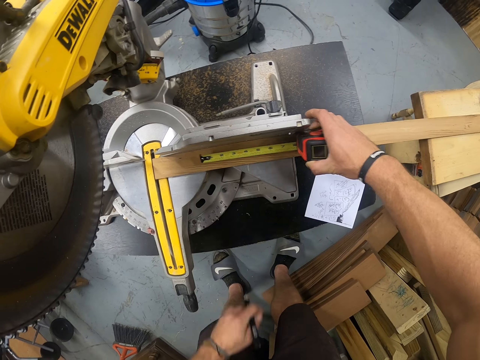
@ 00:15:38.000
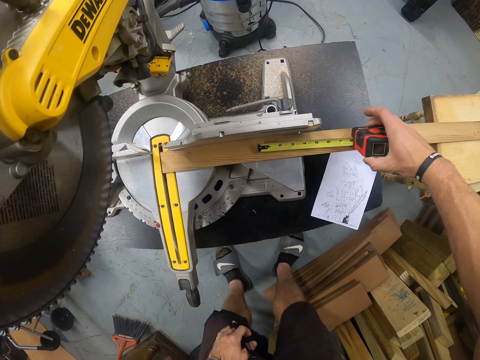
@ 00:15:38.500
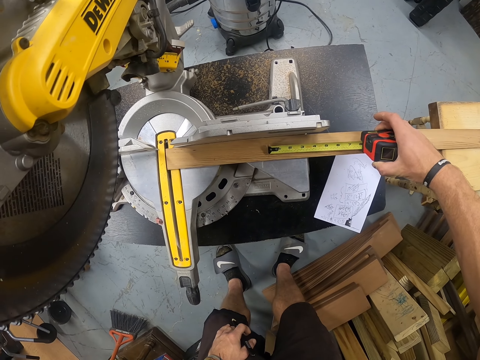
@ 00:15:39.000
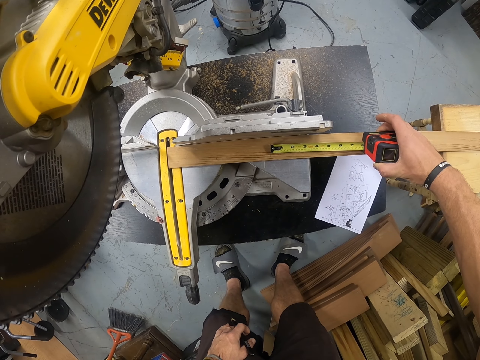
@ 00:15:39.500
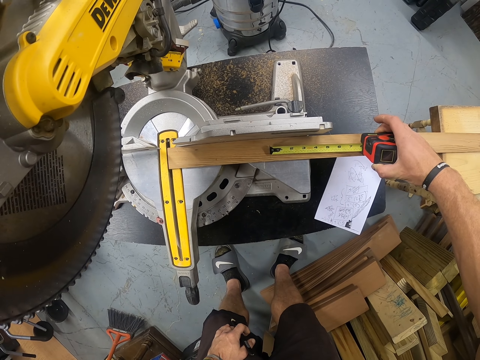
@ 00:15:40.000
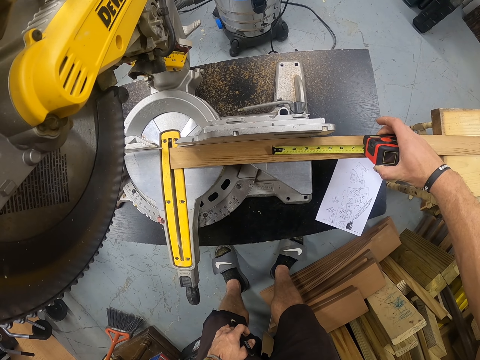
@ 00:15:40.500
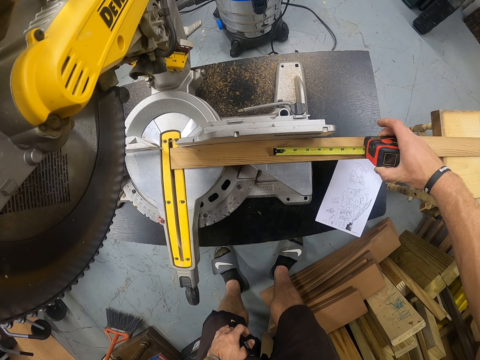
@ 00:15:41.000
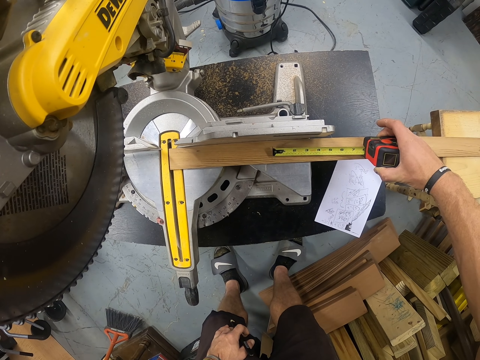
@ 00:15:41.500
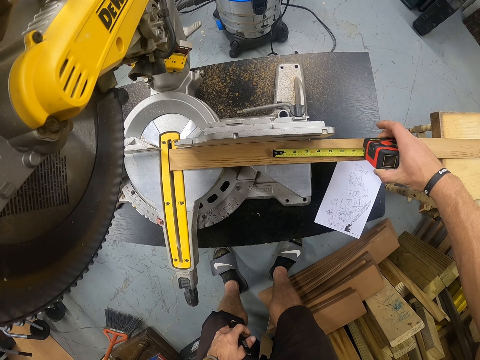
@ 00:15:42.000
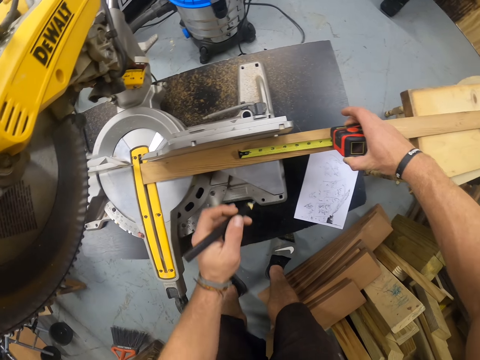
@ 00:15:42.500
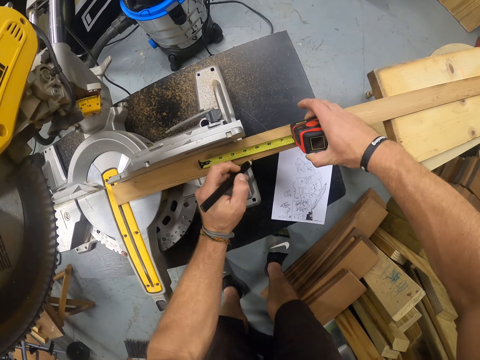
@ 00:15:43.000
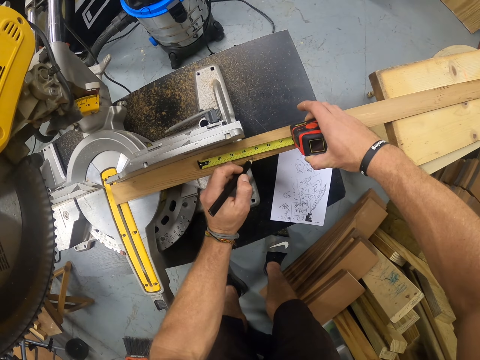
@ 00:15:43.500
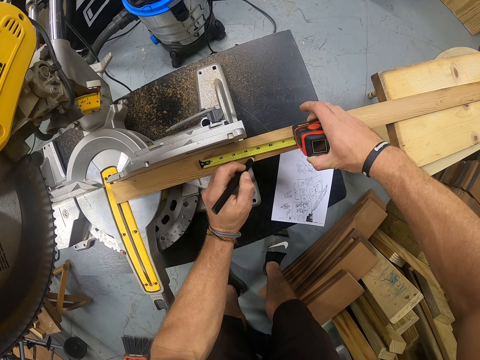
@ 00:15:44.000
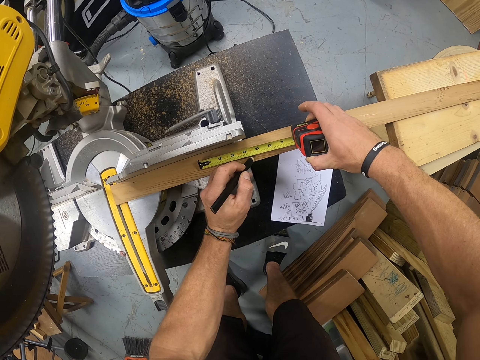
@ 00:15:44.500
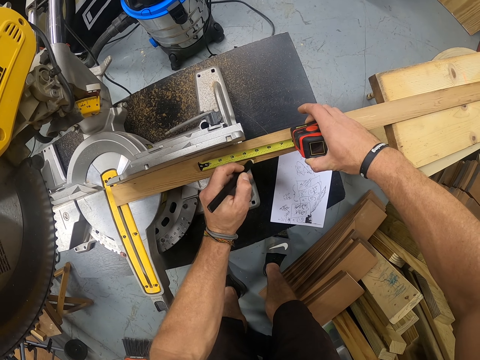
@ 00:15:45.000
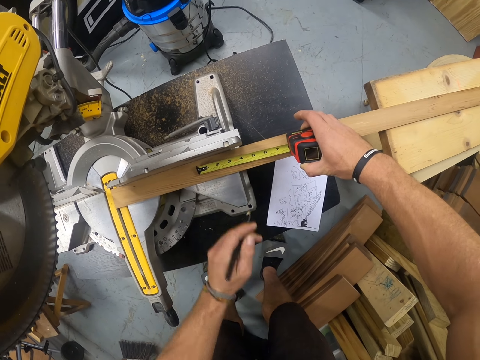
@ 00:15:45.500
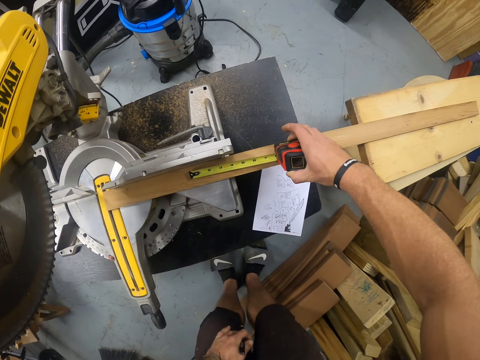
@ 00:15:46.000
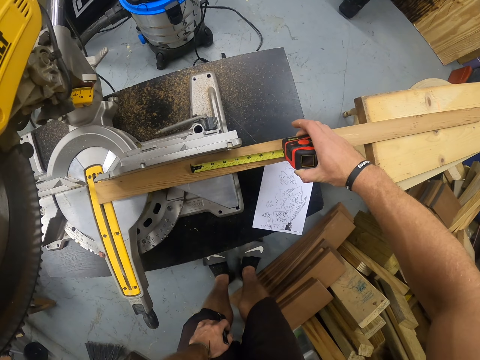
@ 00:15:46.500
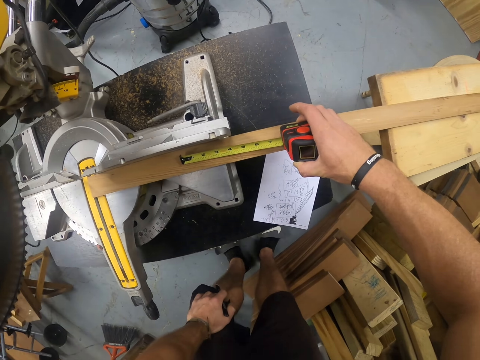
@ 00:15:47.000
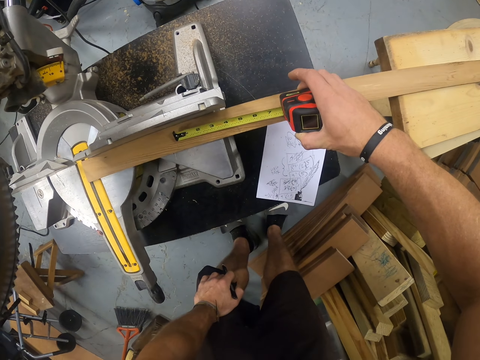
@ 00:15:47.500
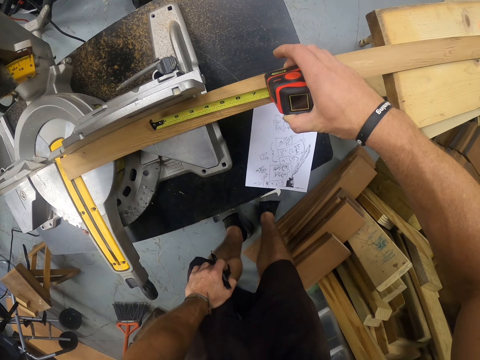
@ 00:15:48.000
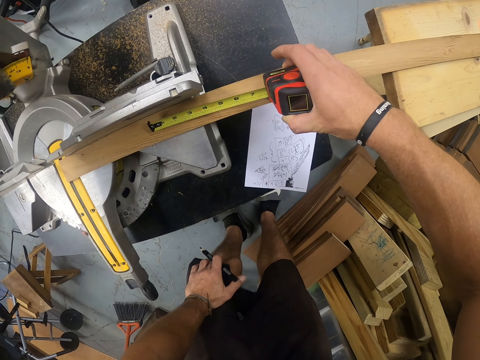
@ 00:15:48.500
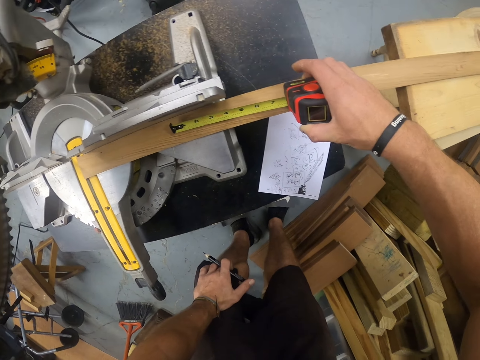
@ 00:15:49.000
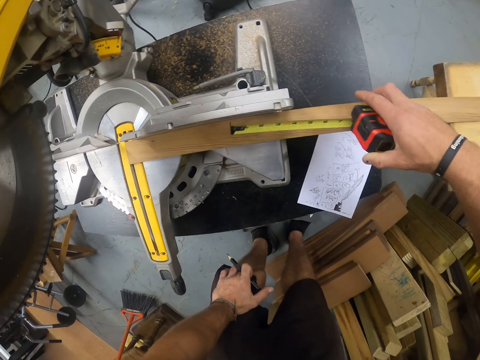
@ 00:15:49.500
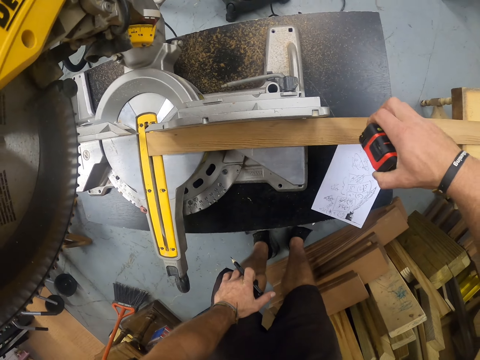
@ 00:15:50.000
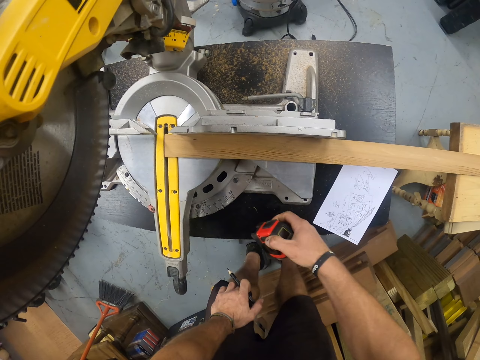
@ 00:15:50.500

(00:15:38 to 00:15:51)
The camera wearer measures the piece of wood on the mitre saw with the tape measure in his right hand. He marks the piece of wood on the mitre saw with the pencil in his left hand. He stares at the wood. He retracts the tape into the tape measure in his right hand.

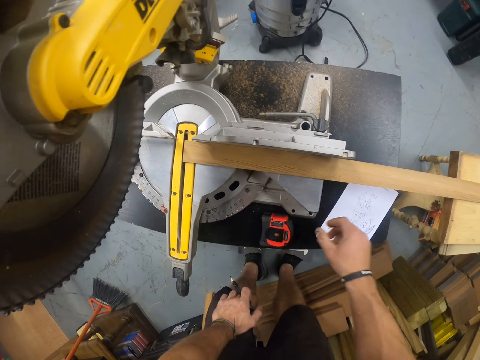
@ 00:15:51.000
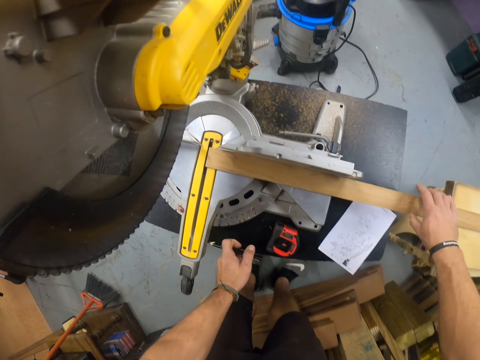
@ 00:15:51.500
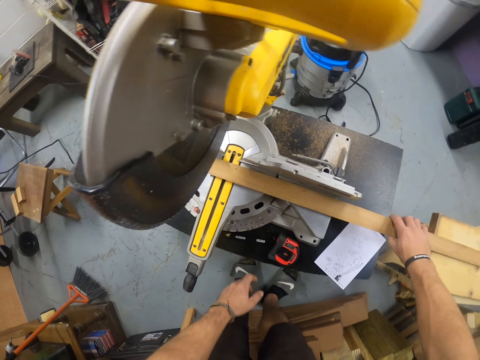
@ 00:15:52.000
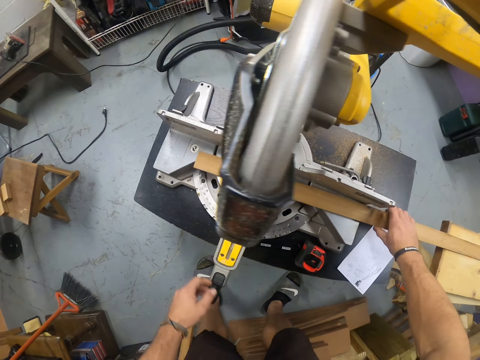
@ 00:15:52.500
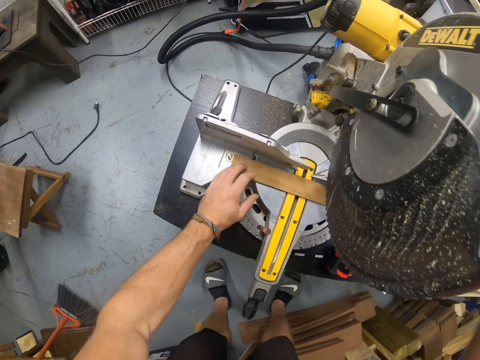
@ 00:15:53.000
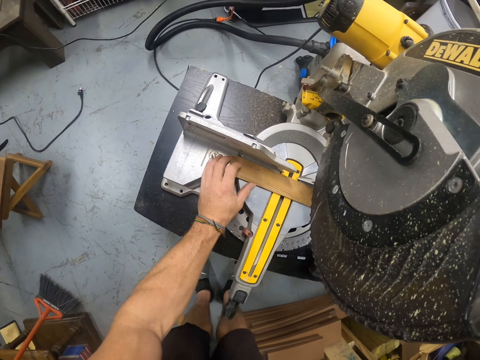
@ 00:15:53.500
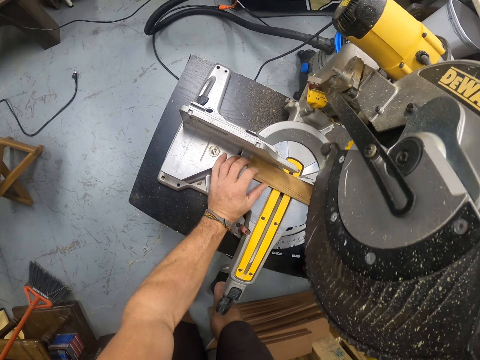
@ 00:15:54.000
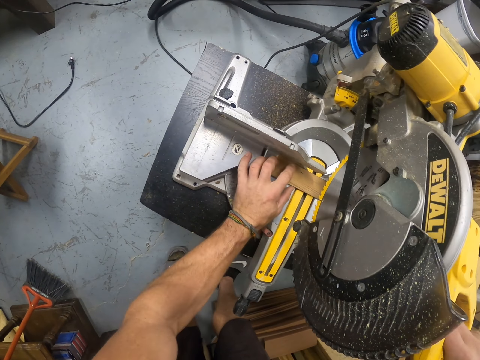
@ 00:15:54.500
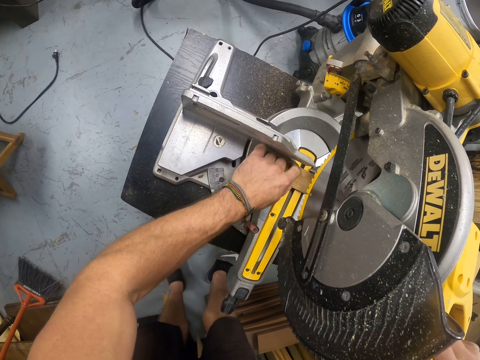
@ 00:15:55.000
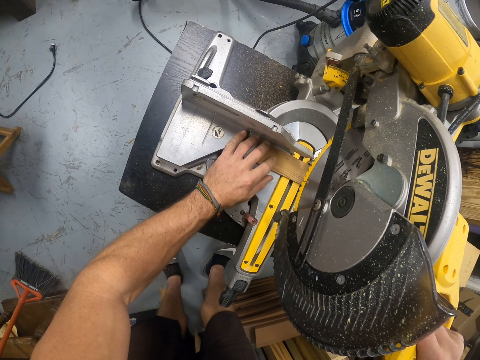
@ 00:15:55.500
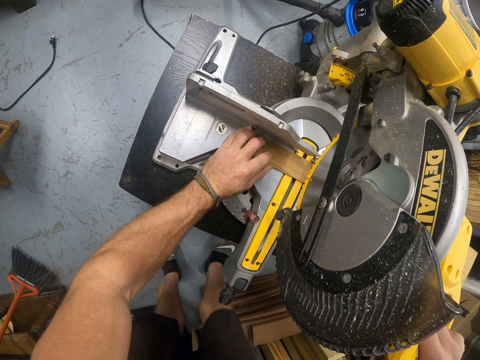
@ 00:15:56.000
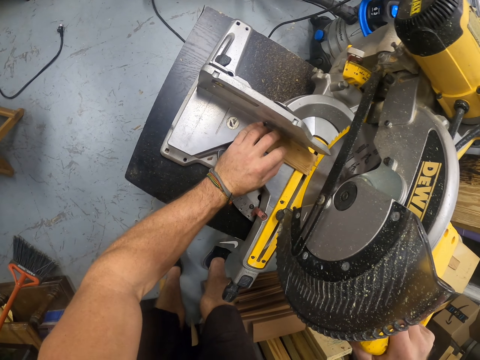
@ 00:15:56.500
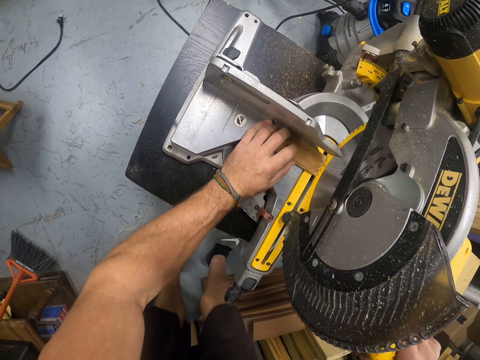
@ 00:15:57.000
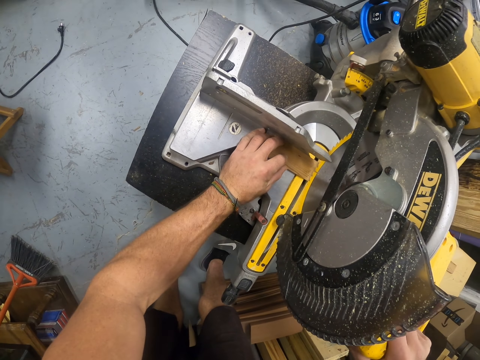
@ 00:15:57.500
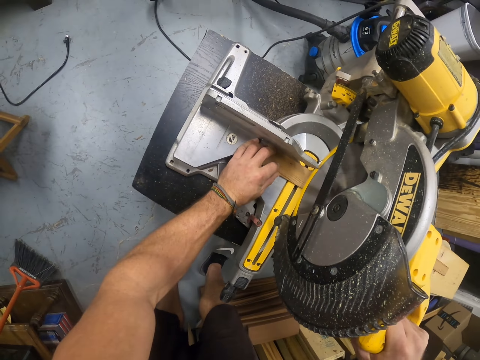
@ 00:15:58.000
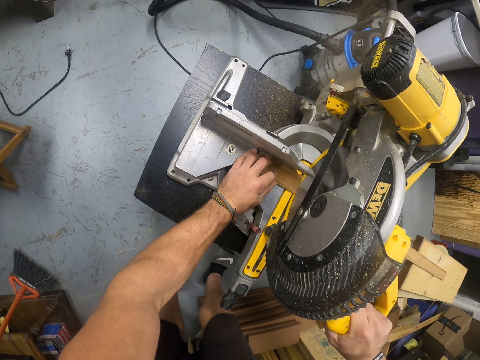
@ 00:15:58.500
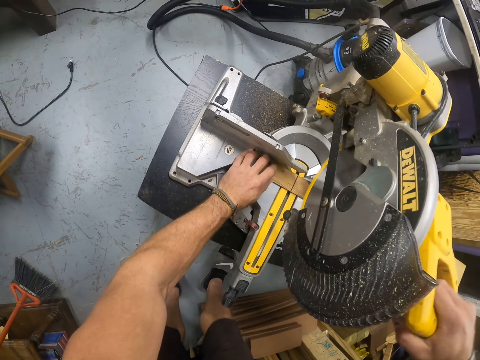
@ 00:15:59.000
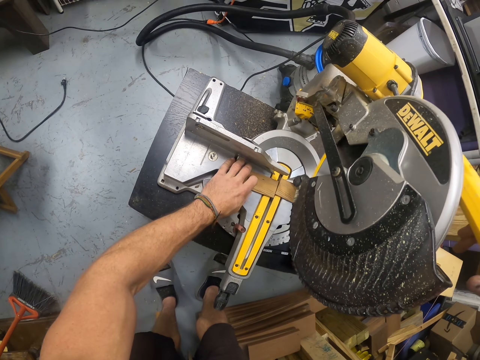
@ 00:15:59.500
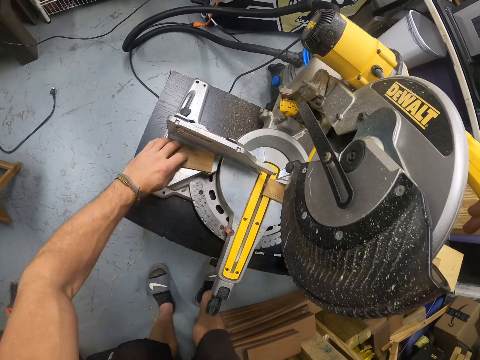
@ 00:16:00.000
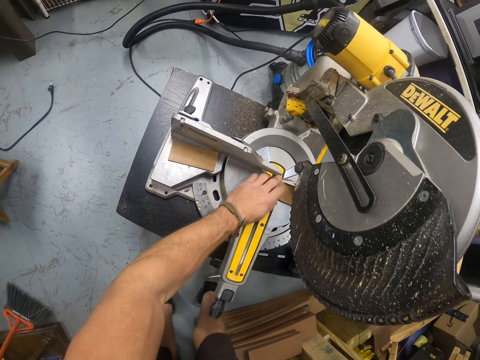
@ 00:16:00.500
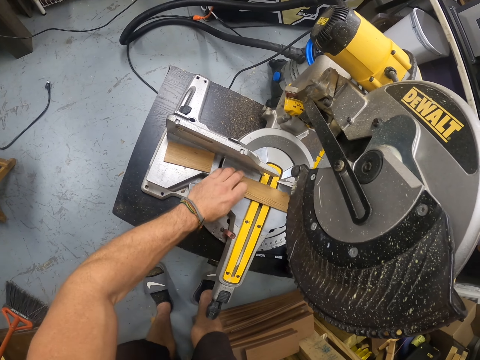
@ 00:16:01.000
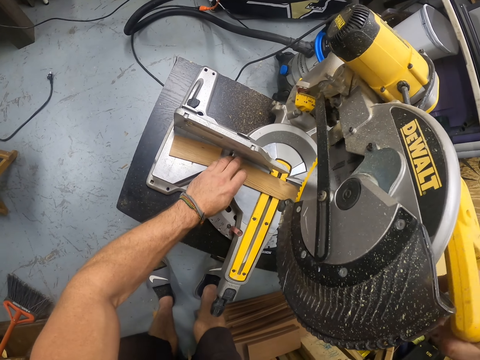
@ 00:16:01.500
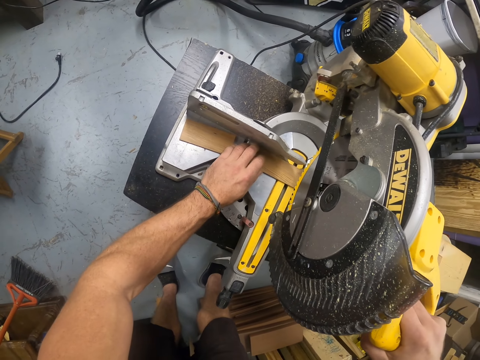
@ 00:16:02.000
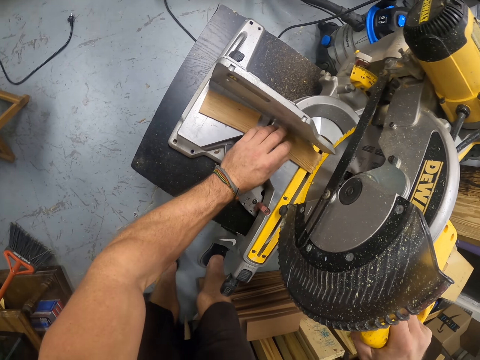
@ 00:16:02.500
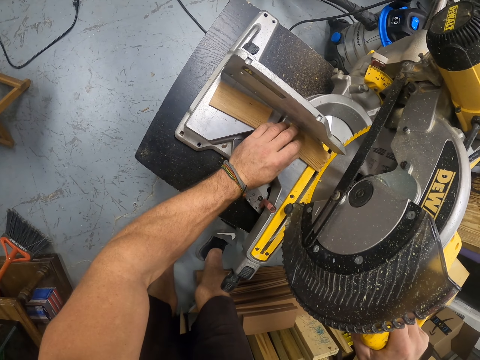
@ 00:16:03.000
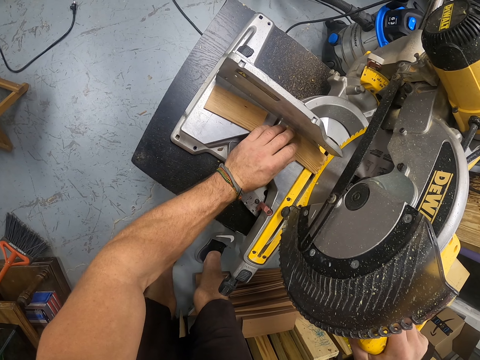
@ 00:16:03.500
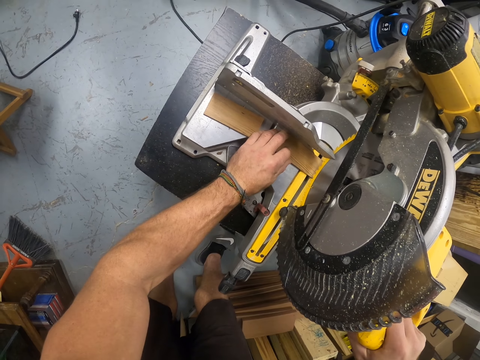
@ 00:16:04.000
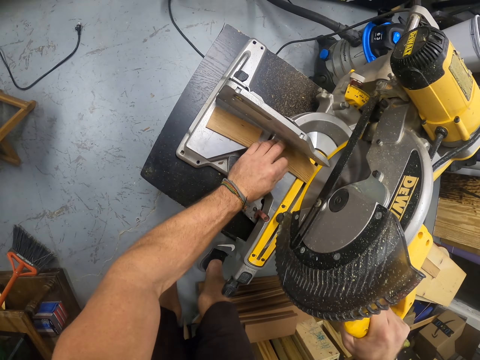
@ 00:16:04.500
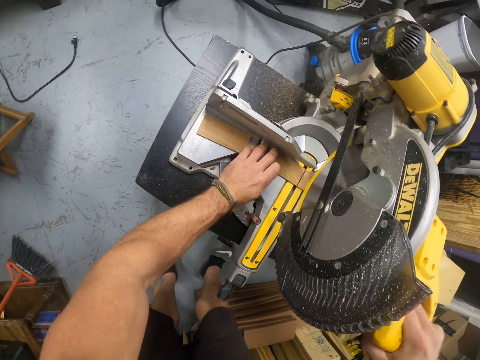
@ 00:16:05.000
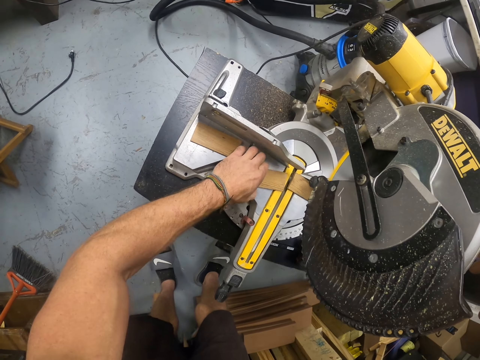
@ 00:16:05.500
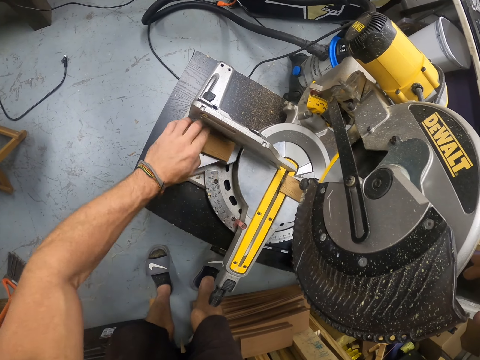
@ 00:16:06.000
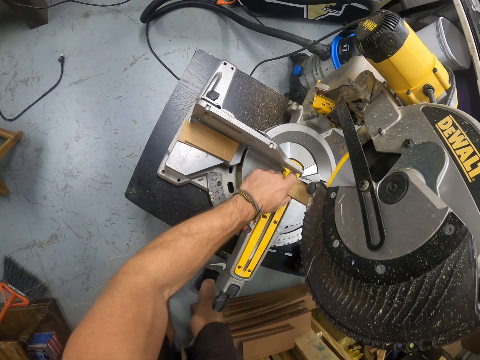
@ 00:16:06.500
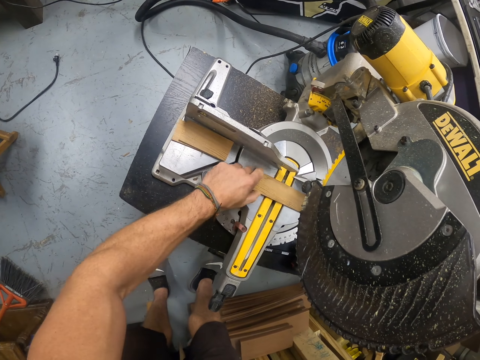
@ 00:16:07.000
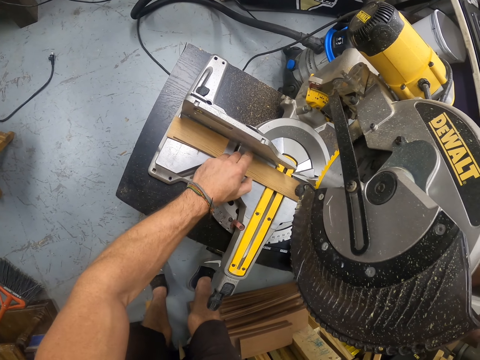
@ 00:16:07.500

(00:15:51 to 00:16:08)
The camera wearer drops the tape measure in his right hand on the table. He repositions the piece of wood on the mitre saw with both hands. He drops the pencil in his left hand on the table. He picks the wood. He places the wood on the circular saw. He cuts the piece of wood with the mitre saw in his right hand. He lowers the circular saw. He cuts the wood. He moves the piece of wood on the mitre saw with his left hand. He repositions the piece of wood on the mitre saw with his left hand. He cuts the piece of wood with the mitre saw in his right hand. He picks the piece of wood from the mitre saw with his left hand. He drops the piece of wood in his left hand on the piece of wood on the mitre saw. He repositions the piece of wood on the mitre saw with his left hand.
